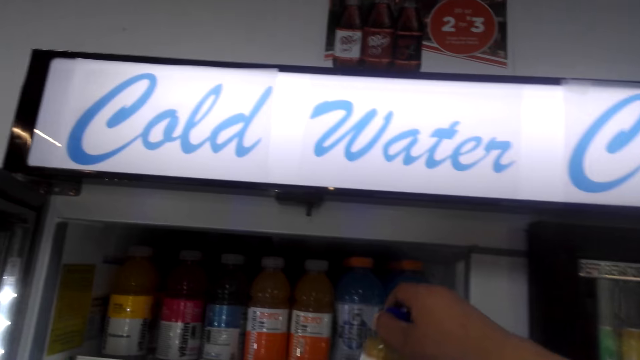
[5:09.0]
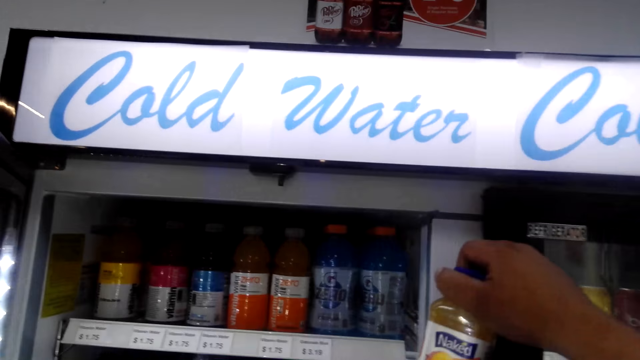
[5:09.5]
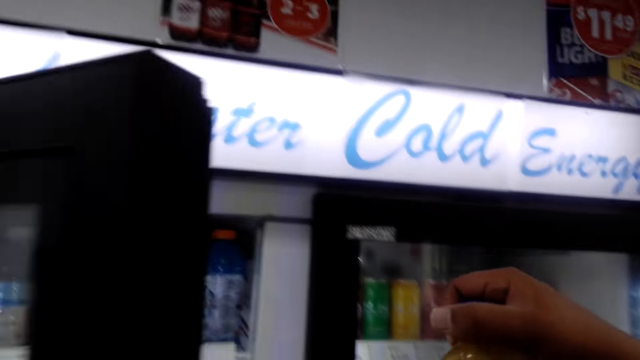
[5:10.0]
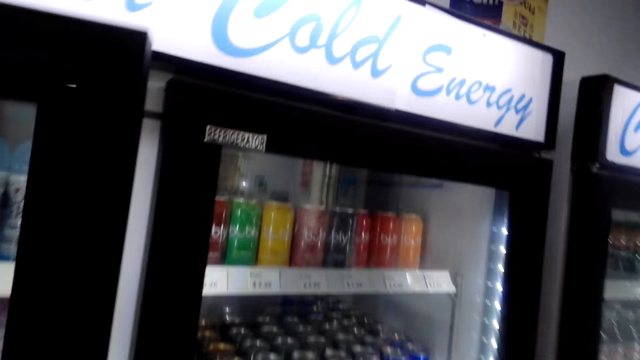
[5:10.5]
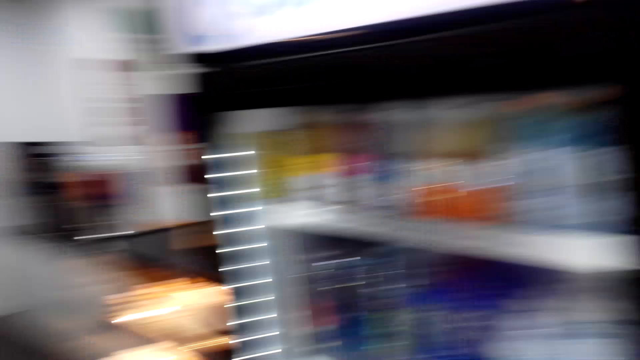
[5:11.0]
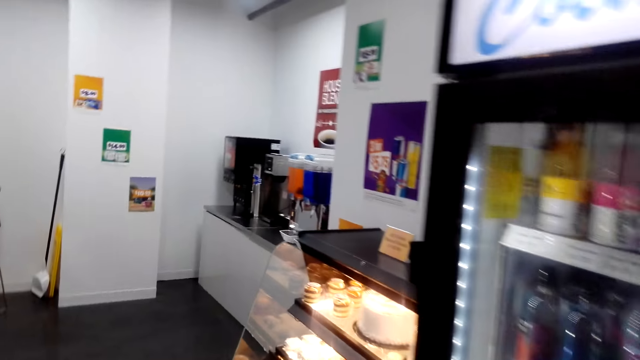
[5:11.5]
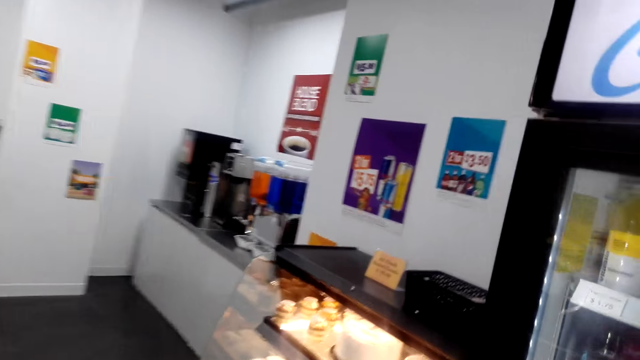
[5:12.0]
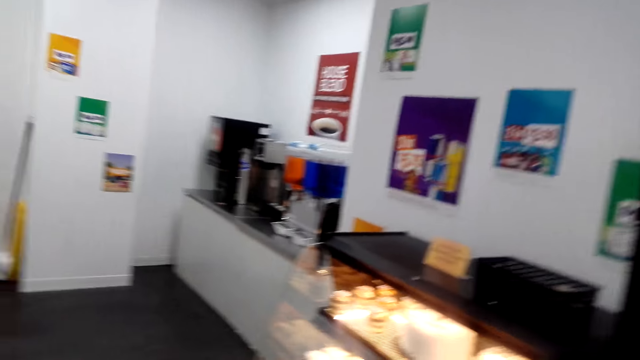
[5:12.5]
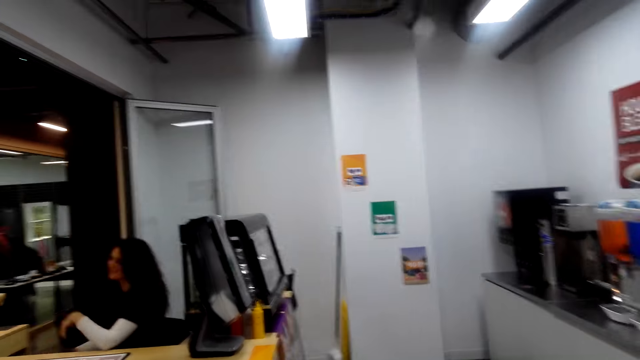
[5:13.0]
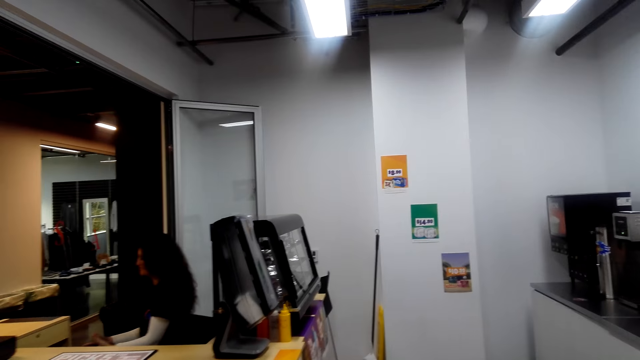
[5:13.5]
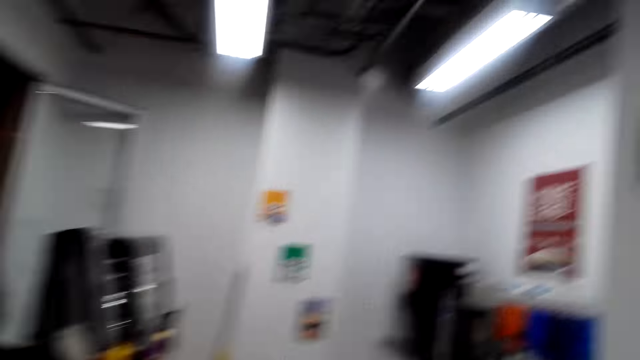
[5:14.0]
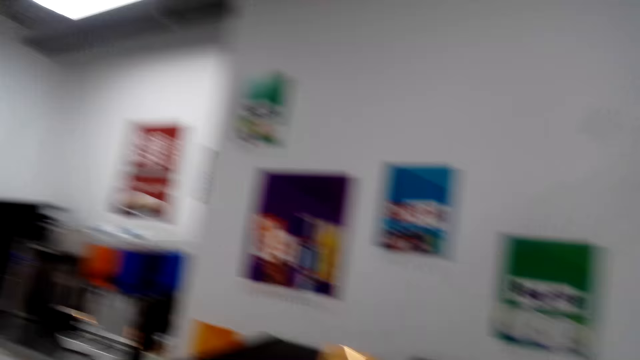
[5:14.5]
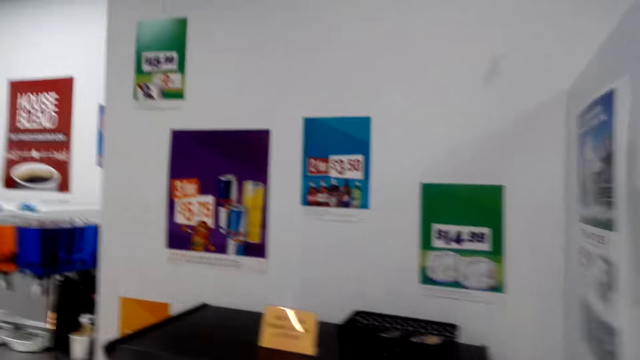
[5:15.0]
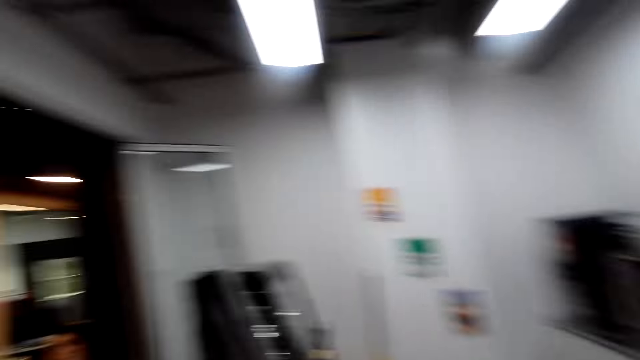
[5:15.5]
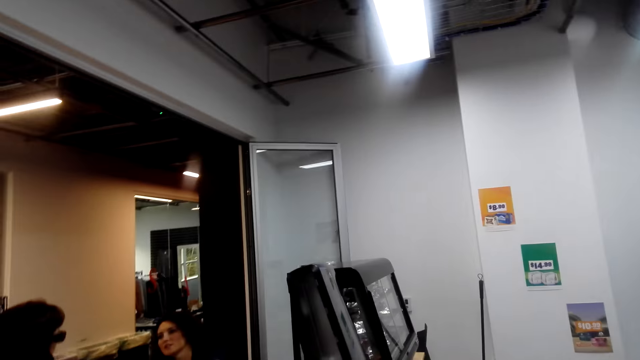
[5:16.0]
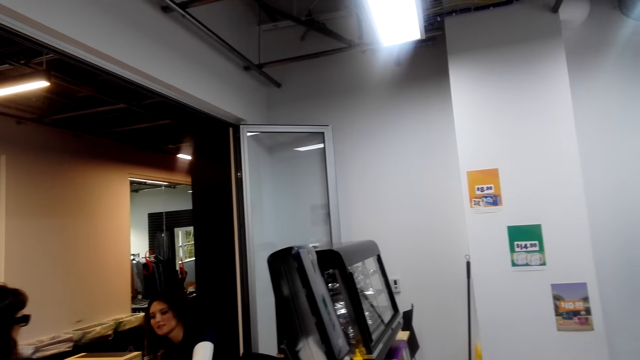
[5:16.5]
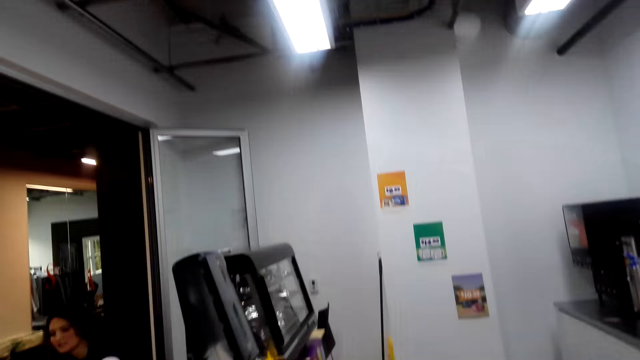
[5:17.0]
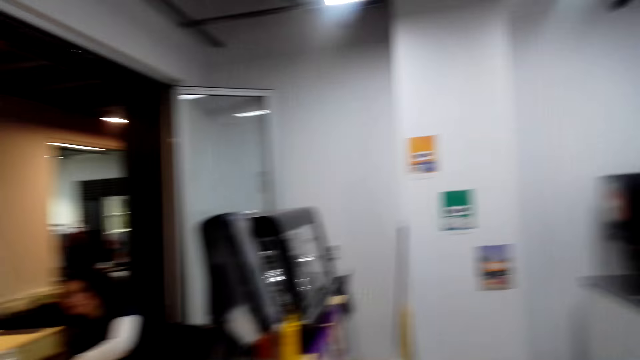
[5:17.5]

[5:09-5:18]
The camera wearer closes the fridge. A woman converses to the camera wearer. The woman talks with another person. The camera wearer looks around the store. The other person talks with the woman. The camera wearer converses to the woman.

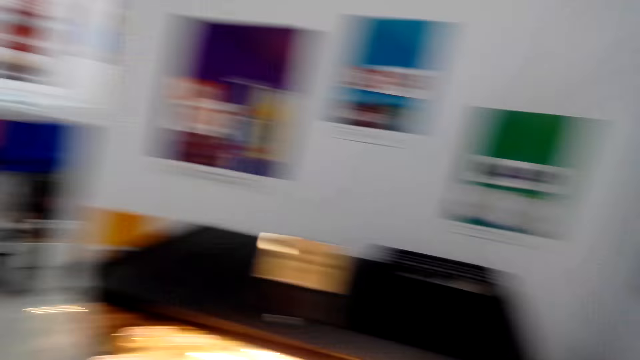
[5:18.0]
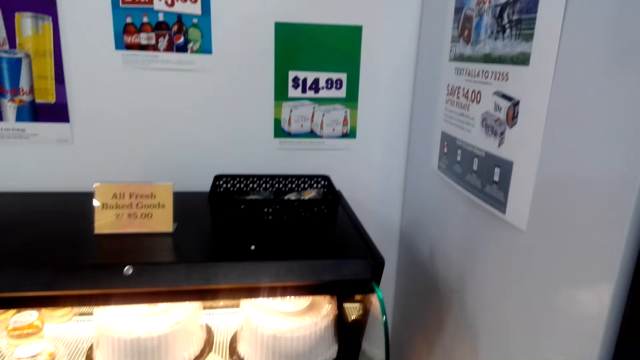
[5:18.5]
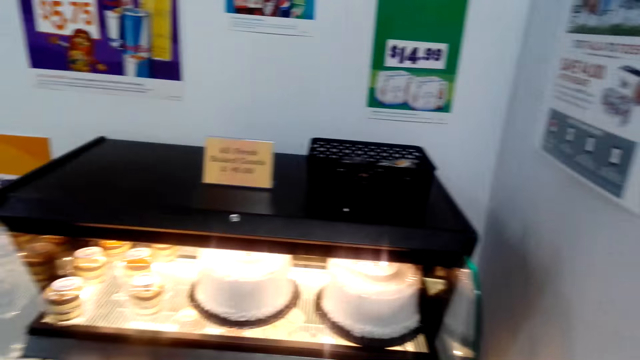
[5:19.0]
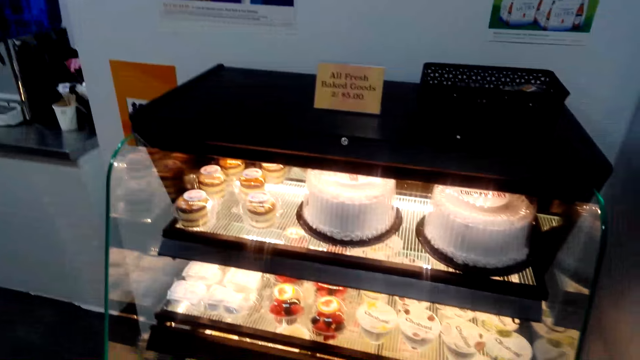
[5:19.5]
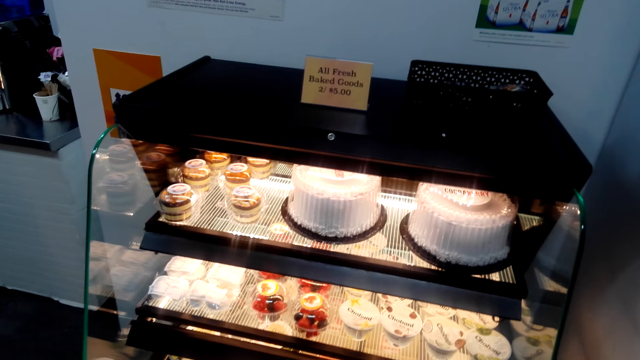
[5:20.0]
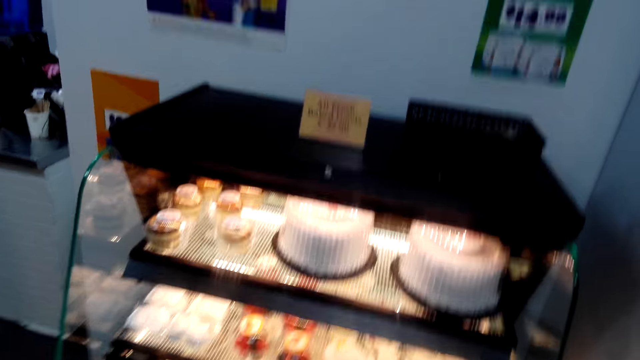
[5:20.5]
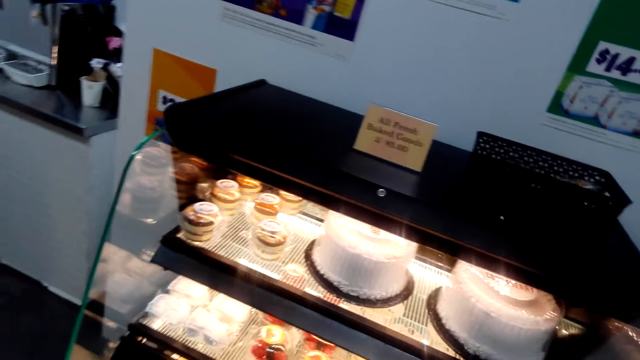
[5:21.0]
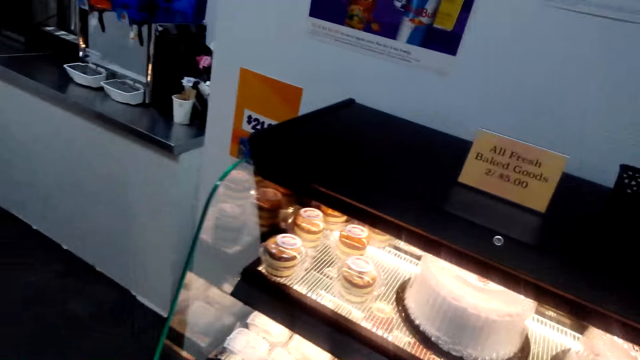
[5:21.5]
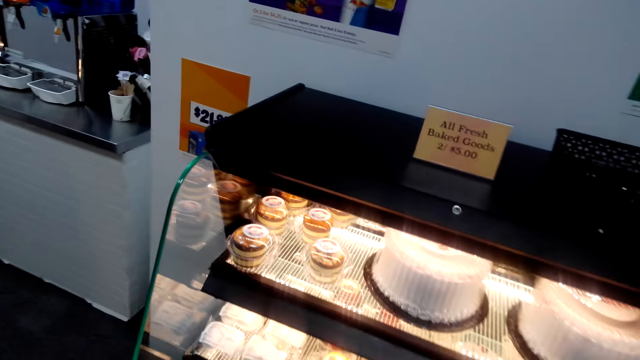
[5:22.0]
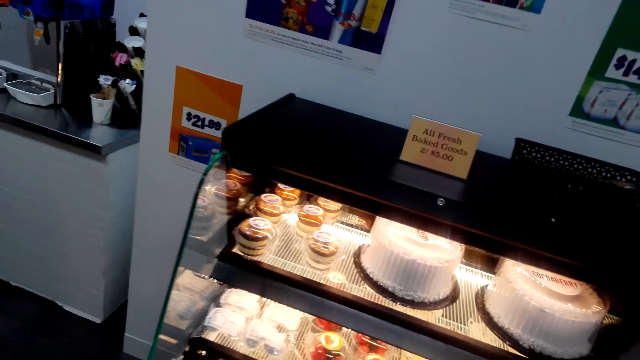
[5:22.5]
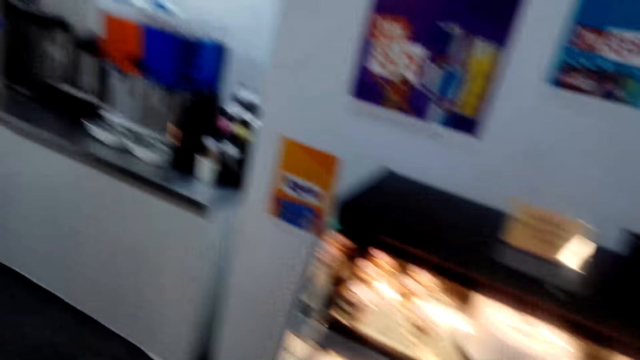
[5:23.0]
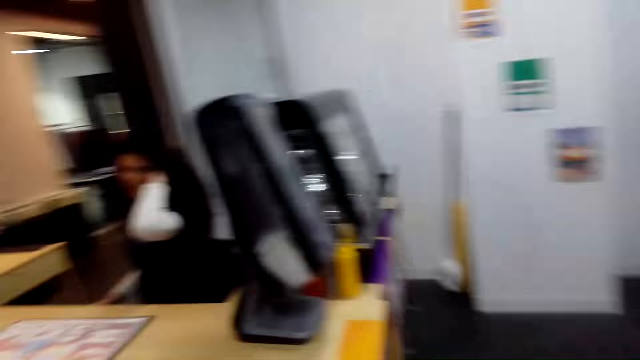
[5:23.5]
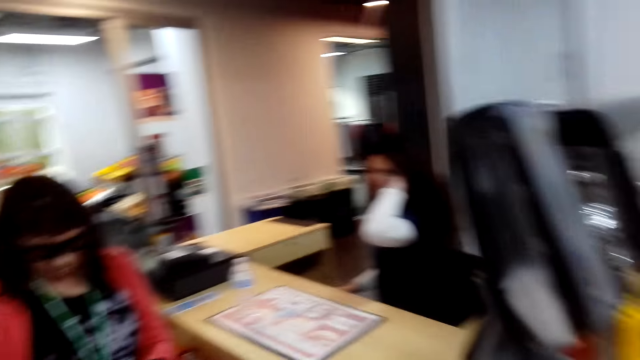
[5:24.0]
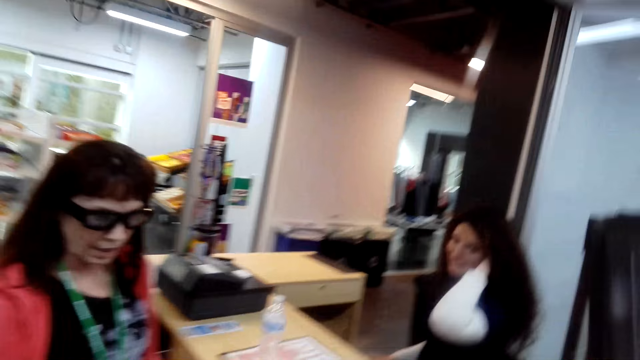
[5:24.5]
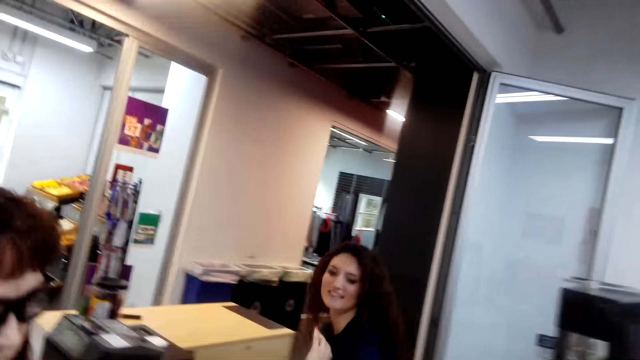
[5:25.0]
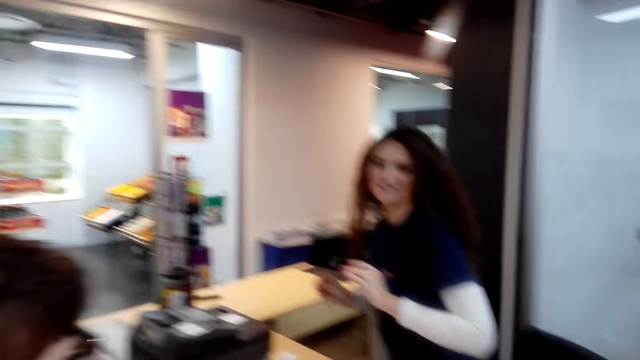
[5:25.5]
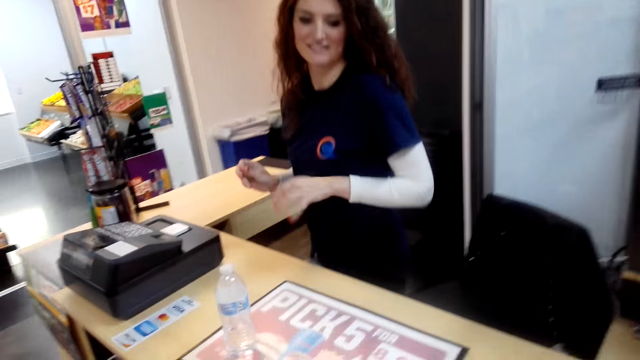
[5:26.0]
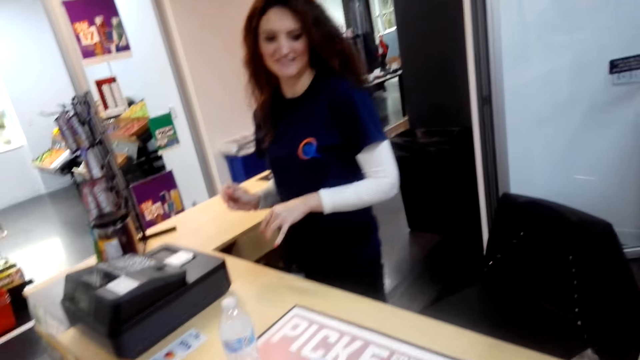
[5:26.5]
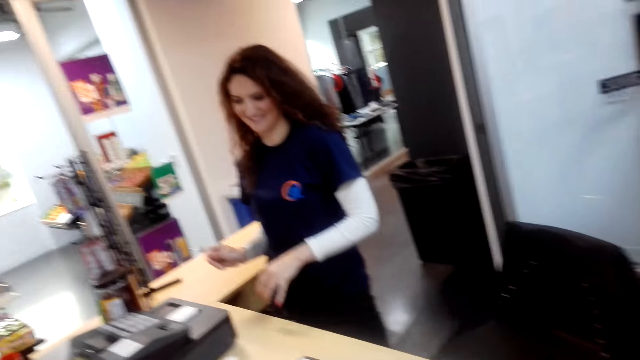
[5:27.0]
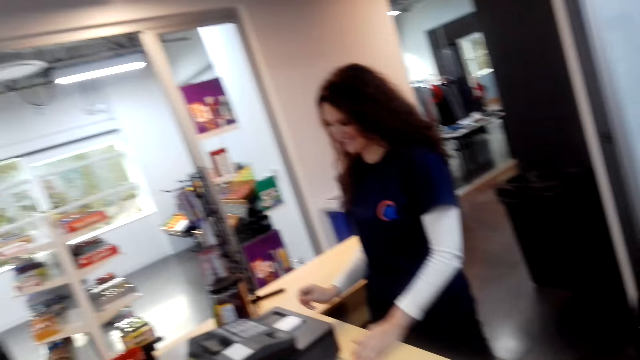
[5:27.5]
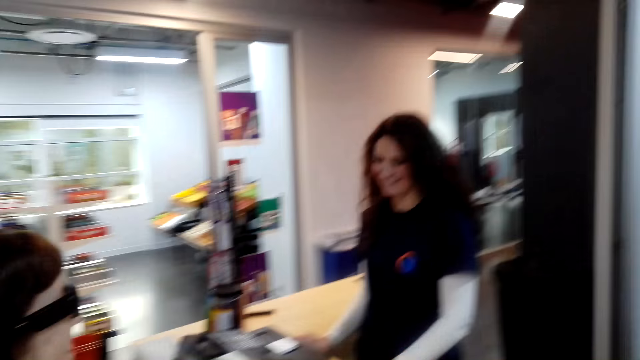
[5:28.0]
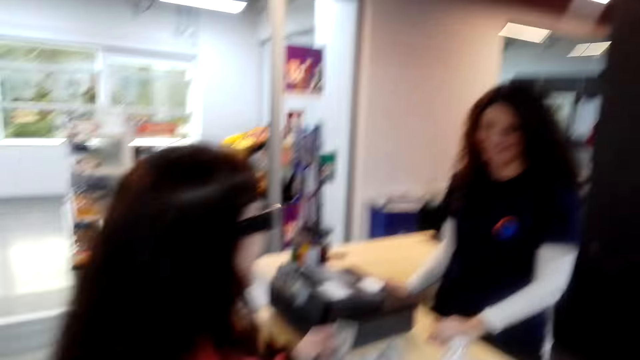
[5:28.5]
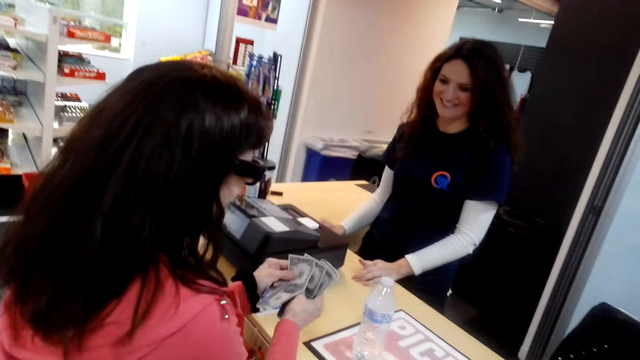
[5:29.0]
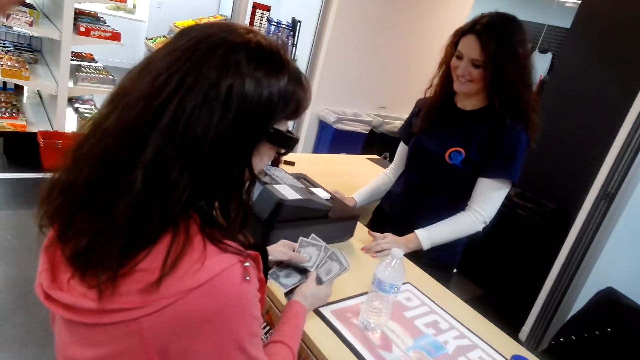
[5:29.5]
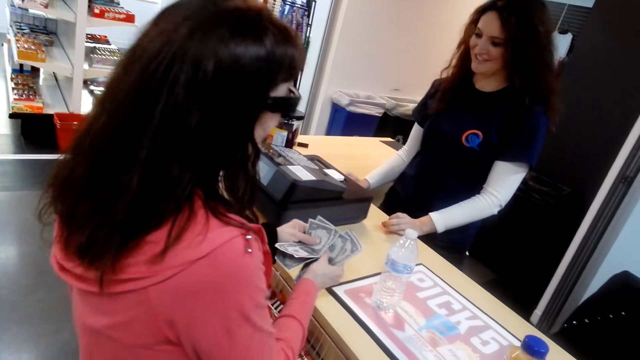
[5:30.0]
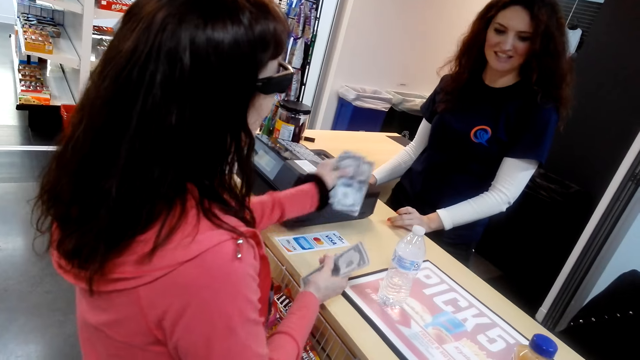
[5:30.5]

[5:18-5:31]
The woman talks with the camera wearer. The camera wearer looks at the cakes. They talk with the woman. They look around the store and walk in the store. A person looks at the camera wearer. The woman talks with the camera wearer. The person laughs. The woman laughs. The woman counts money. The camera wearer looks at the woman.
